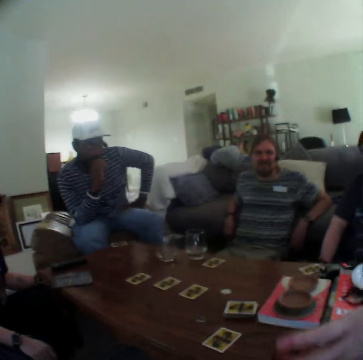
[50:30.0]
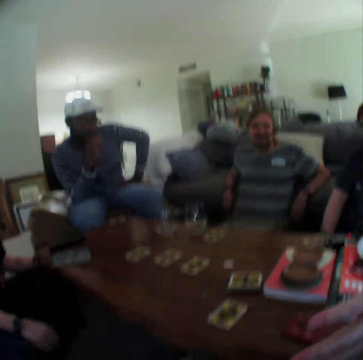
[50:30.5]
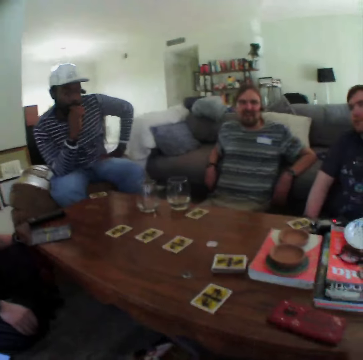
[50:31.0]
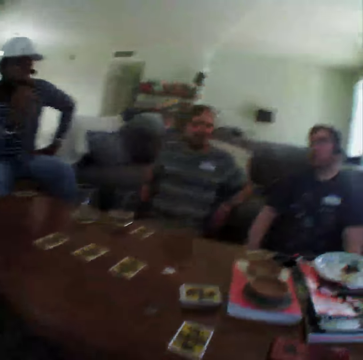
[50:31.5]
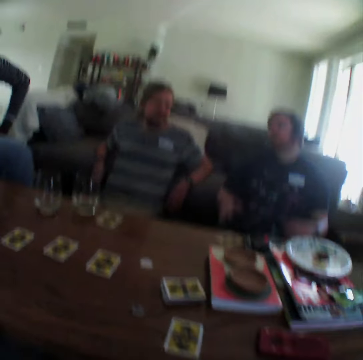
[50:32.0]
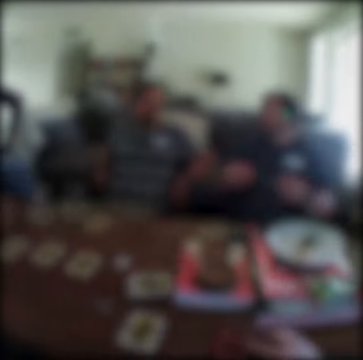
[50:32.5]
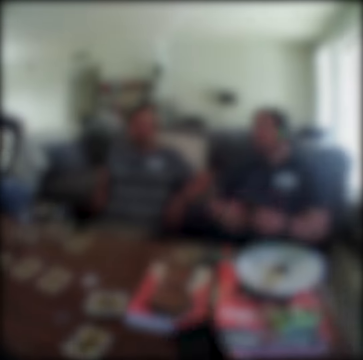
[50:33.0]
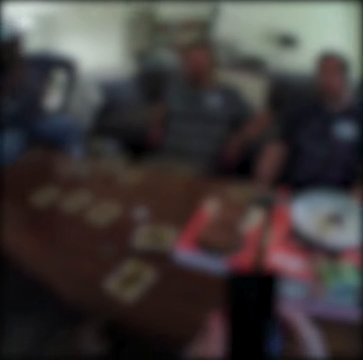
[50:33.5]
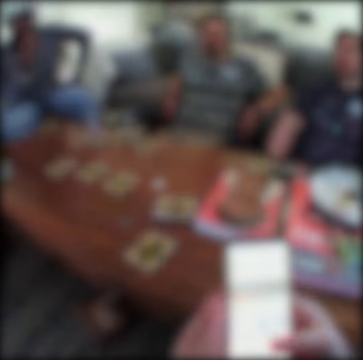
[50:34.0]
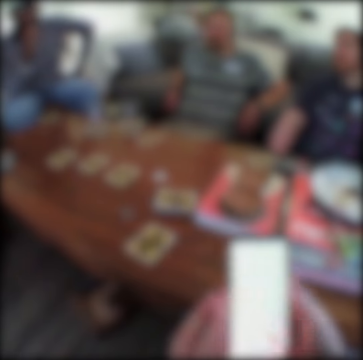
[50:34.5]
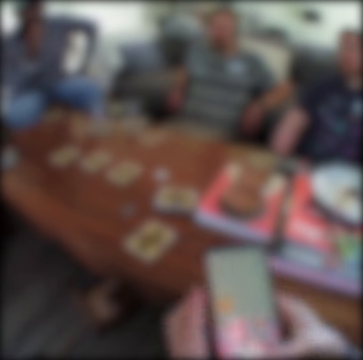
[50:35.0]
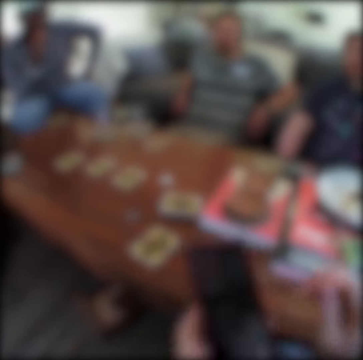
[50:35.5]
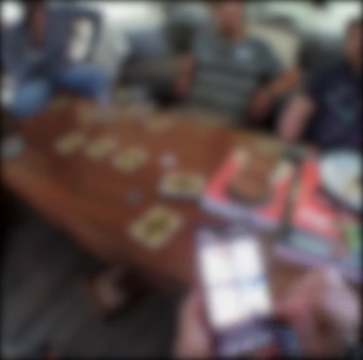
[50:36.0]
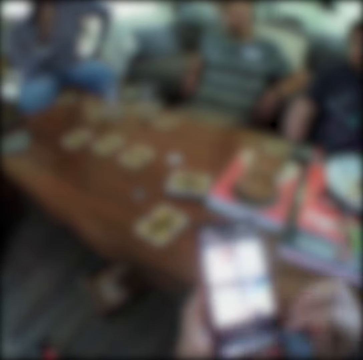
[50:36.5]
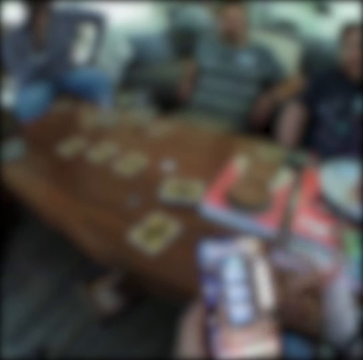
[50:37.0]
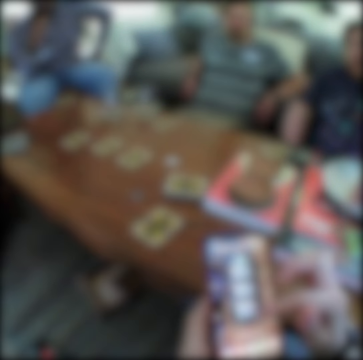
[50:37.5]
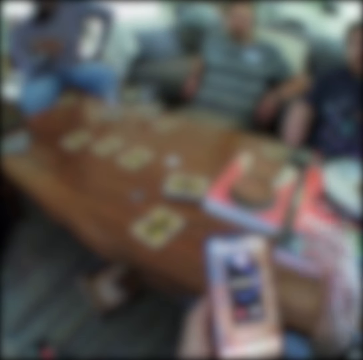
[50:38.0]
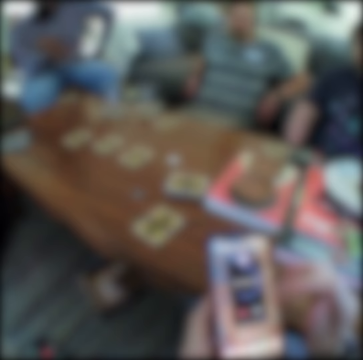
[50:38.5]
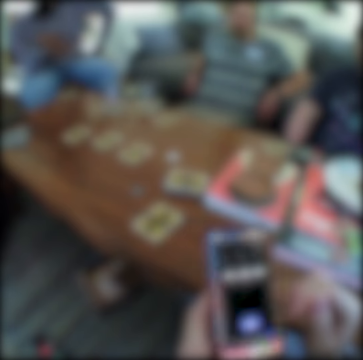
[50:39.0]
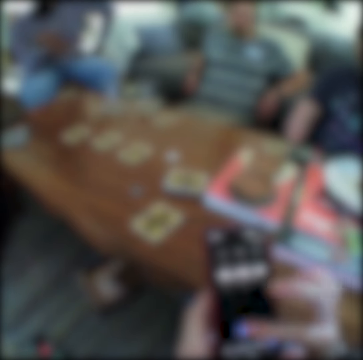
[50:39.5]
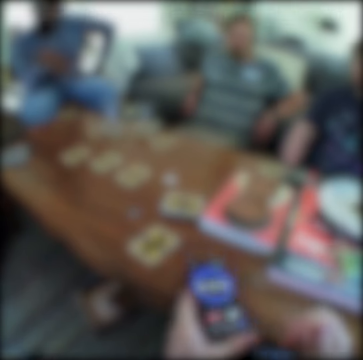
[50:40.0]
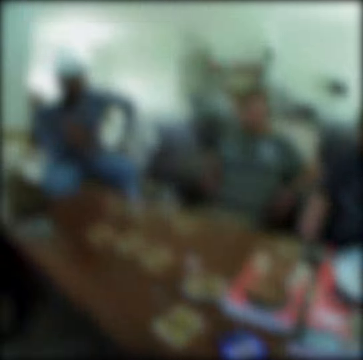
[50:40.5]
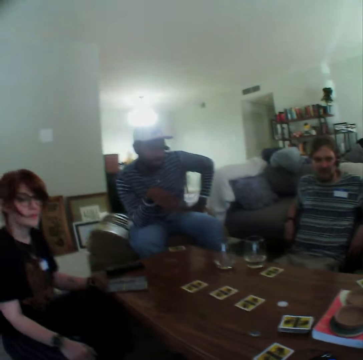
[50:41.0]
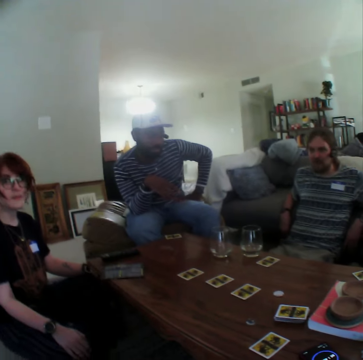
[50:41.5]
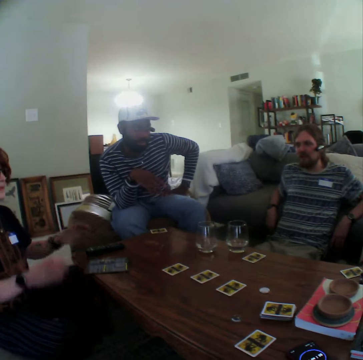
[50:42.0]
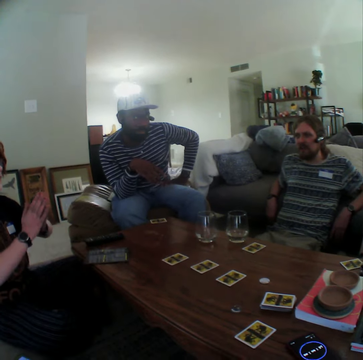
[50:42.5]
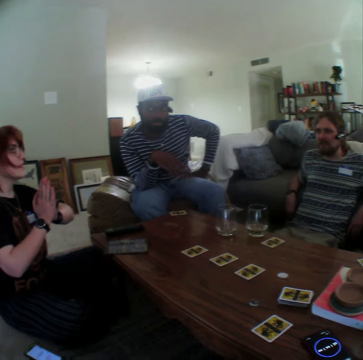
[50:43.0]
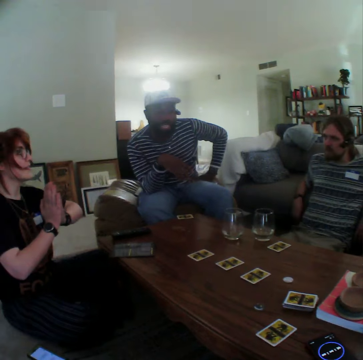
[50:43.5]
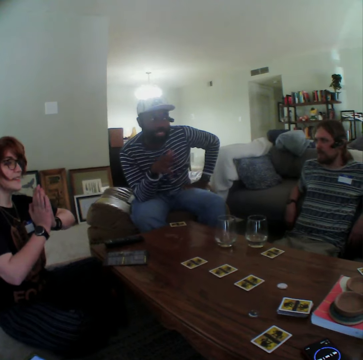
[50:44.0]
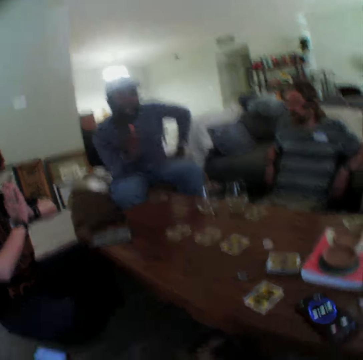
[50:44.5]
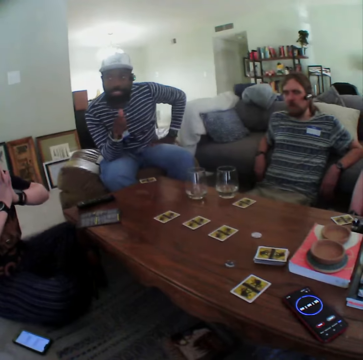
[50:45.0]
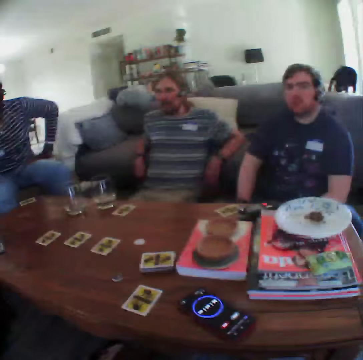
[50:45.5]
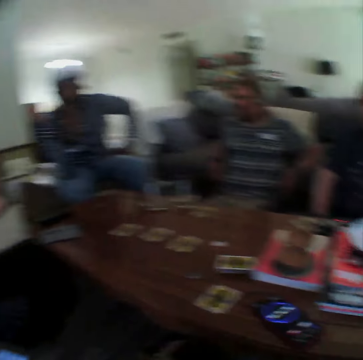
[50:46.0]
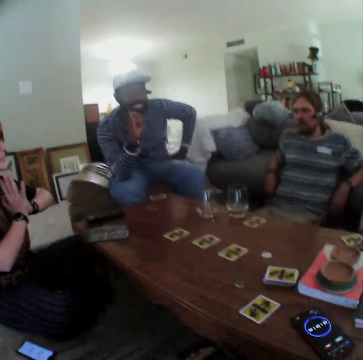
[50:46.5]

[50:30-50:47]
The camera wearer picks up a phone. They operate the phone. They put the phone on the table. A man talks. A woman puts her hands together. Another man talks. The woman talks.

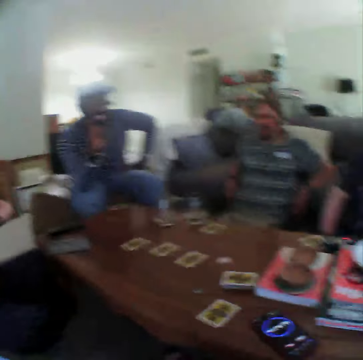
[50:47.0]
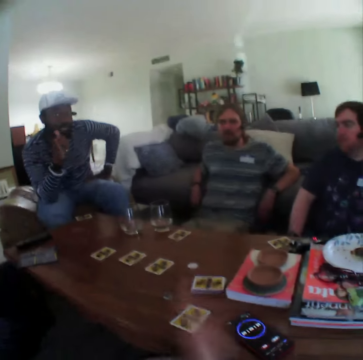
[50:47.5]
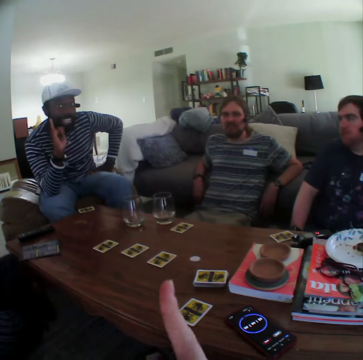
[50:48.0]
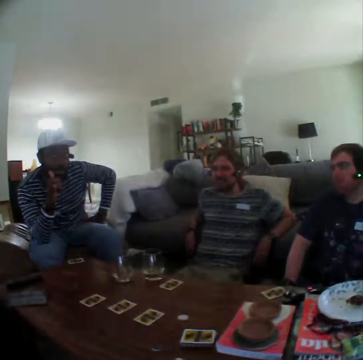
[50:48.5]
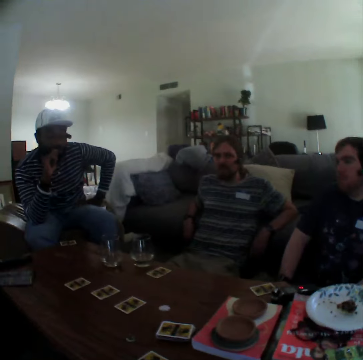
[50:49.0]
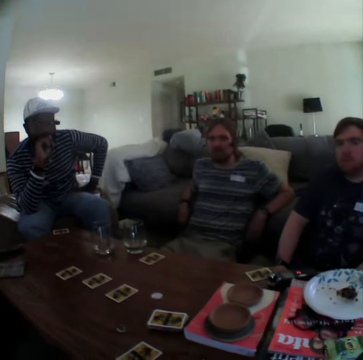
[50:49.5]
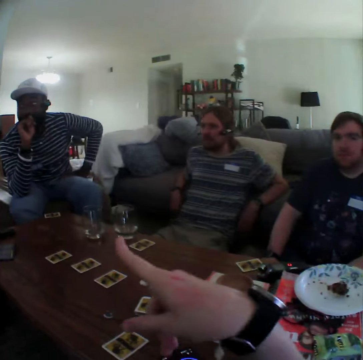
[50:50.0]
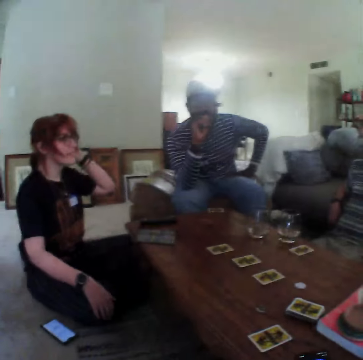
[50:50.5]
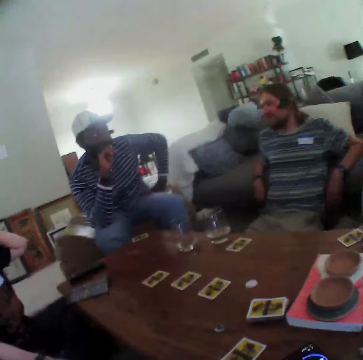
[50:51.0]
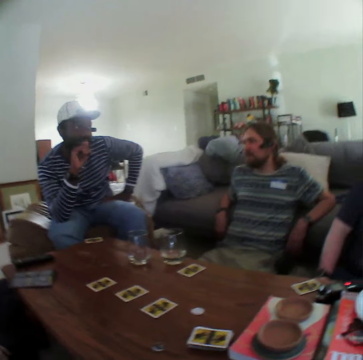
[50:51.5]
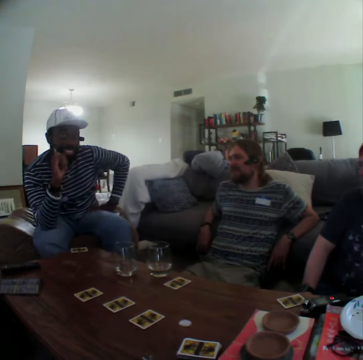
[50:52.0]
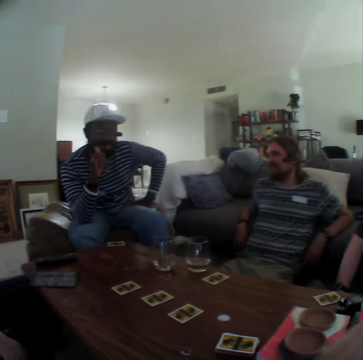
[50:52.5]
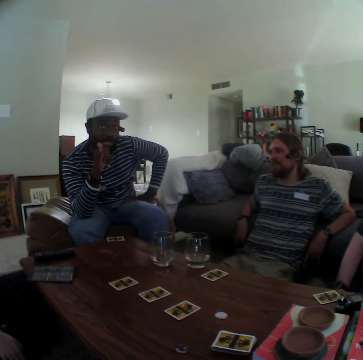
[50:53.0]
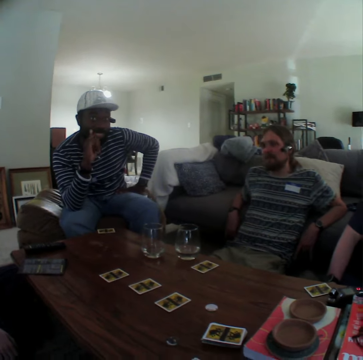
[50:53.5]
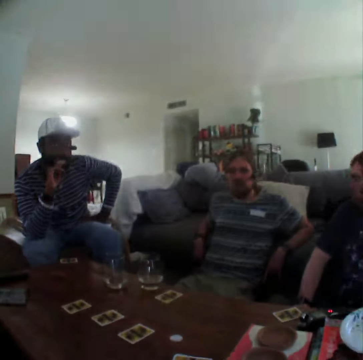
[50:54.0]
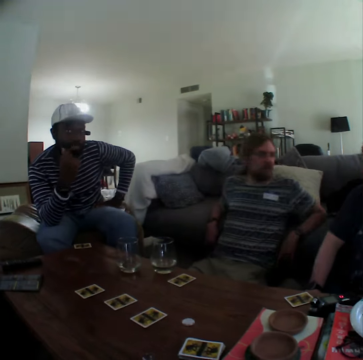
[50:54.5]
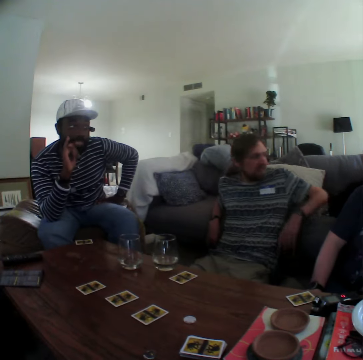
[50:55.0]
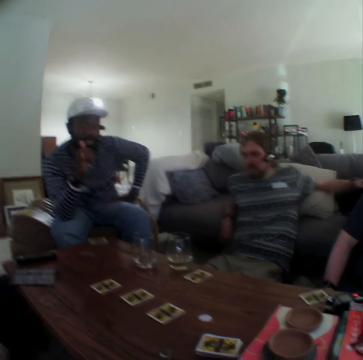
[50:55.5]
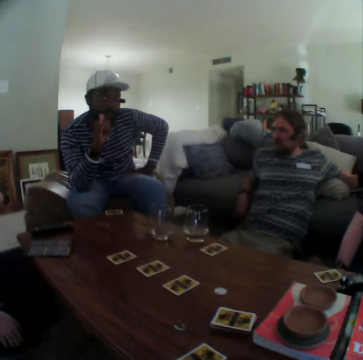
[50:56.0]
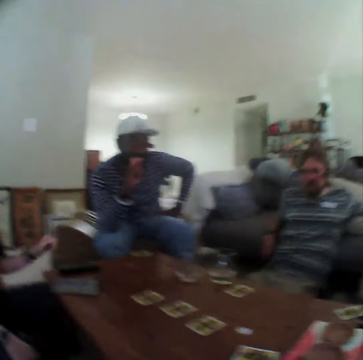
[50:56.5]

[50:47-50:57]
The camera wearer speaks with gestures. A man speaks with gestures. The man points at the camera wearer.

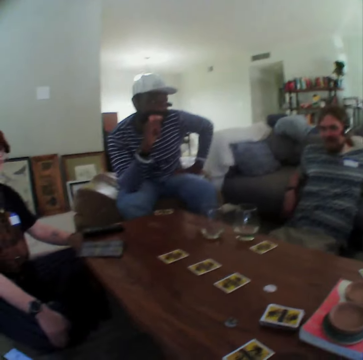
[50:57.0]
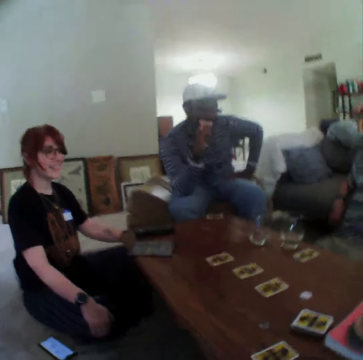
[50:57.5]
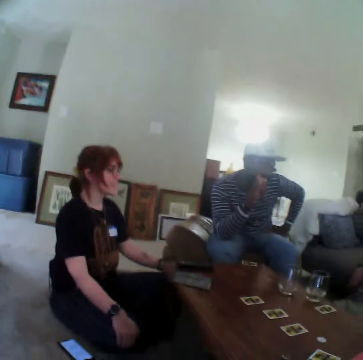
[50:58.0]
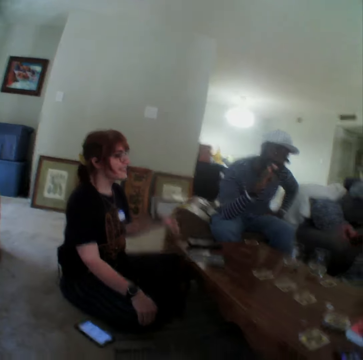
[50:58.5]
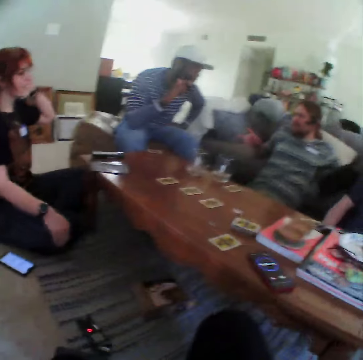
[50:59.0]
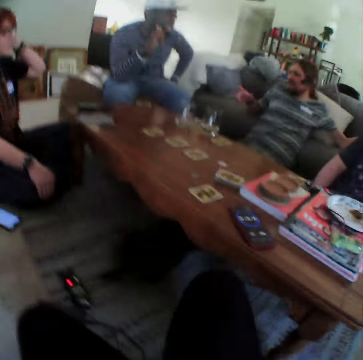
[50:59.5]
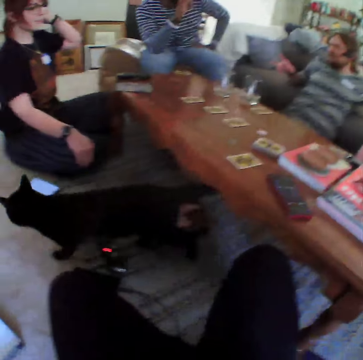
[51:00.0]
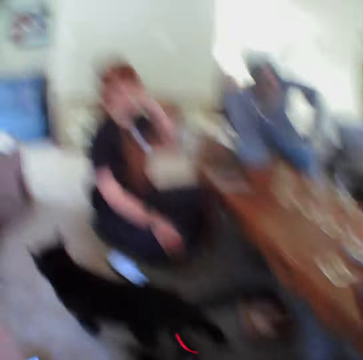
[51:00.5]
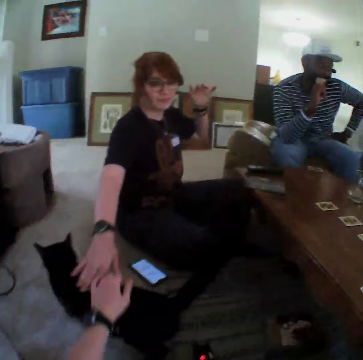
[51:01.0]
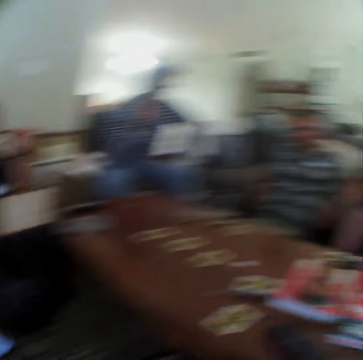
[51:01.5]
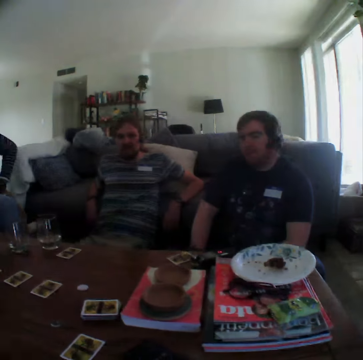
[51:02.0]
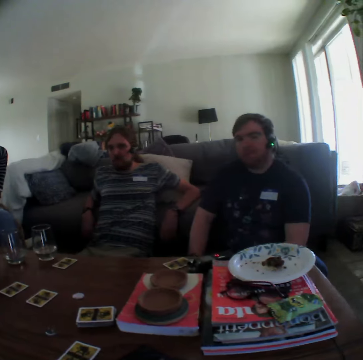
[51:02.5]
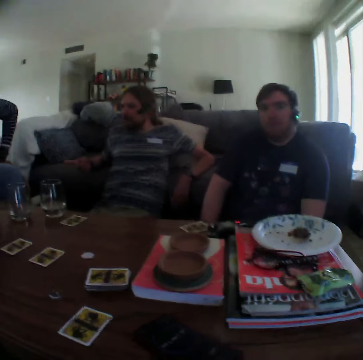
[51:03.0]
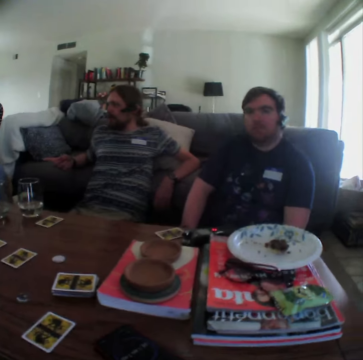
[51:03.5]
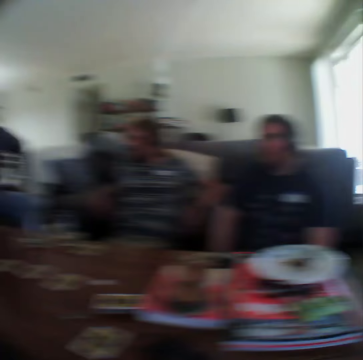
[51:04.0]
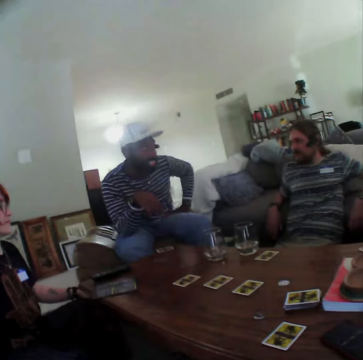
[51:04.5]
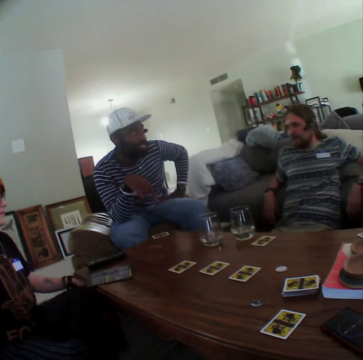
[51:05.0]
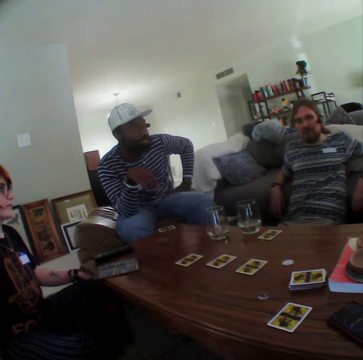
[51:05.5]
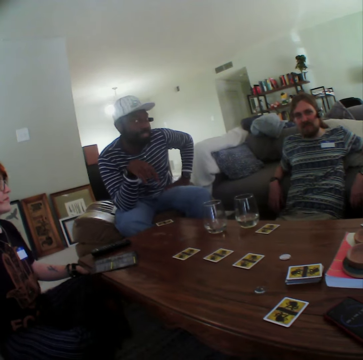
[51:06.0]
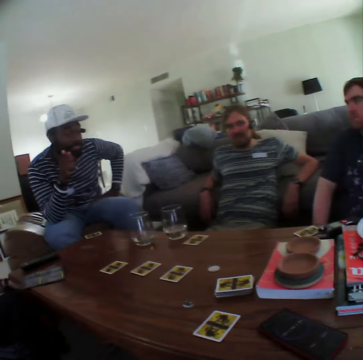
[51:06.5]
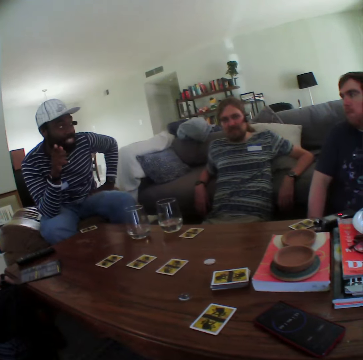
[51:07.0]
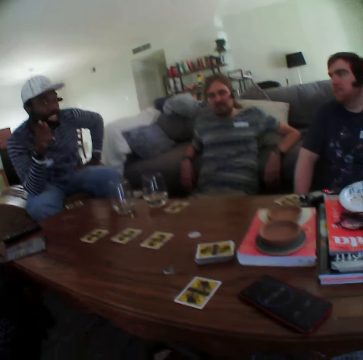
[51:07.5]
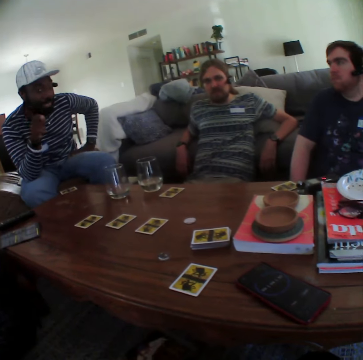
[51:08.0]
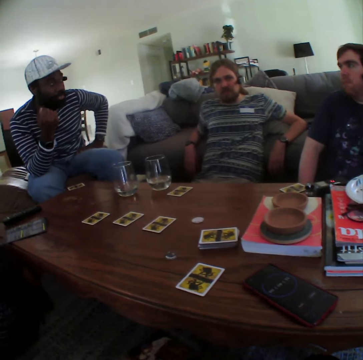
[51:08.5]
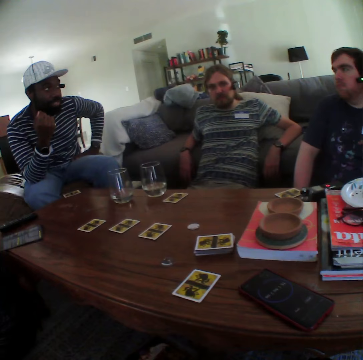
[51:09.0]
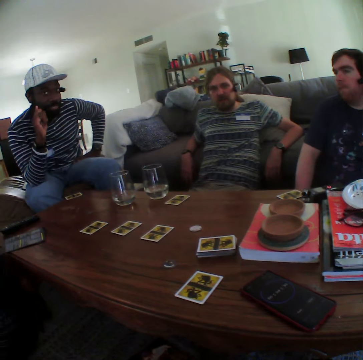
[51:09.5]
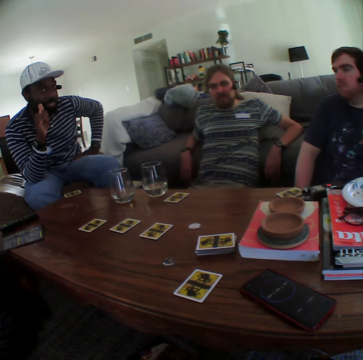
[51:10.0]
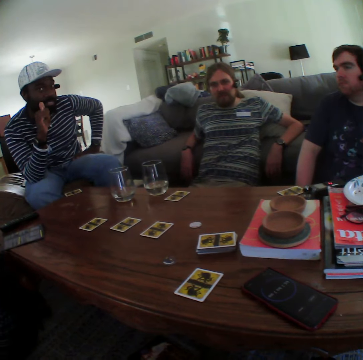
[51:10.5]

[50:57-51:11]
A man speaks with gestures. The camera wearer and a woman touch a cat. Another man speaks with gestures.
